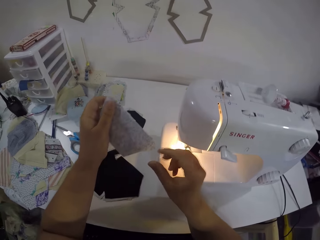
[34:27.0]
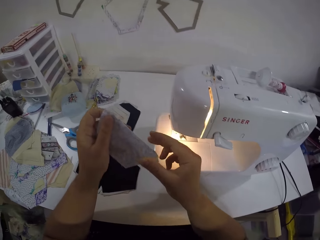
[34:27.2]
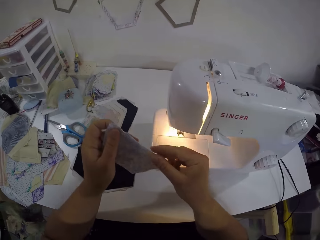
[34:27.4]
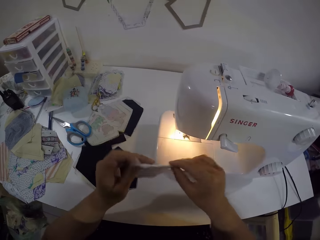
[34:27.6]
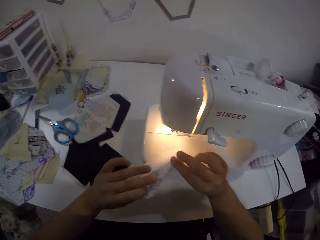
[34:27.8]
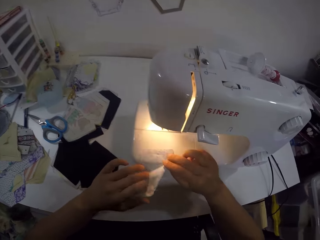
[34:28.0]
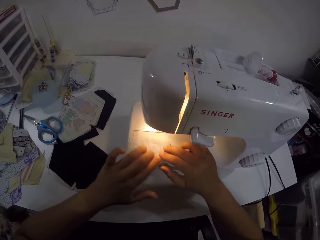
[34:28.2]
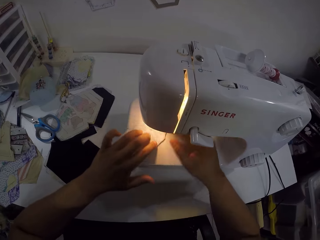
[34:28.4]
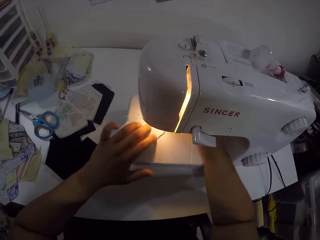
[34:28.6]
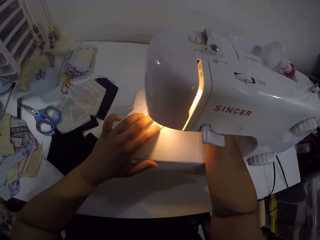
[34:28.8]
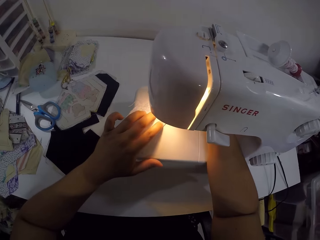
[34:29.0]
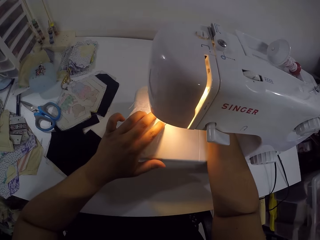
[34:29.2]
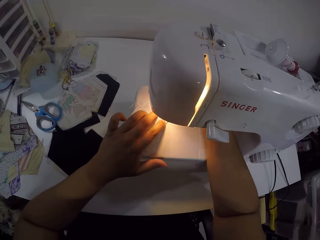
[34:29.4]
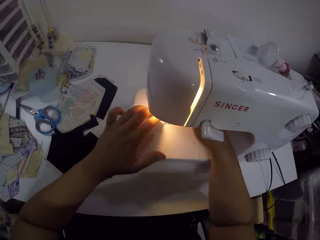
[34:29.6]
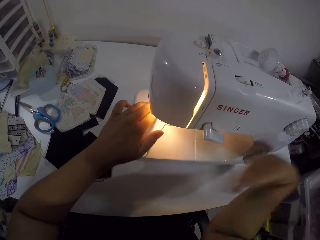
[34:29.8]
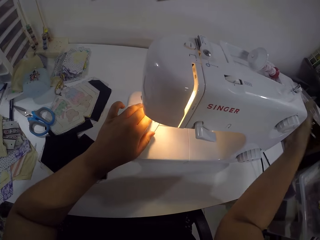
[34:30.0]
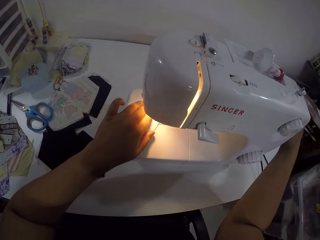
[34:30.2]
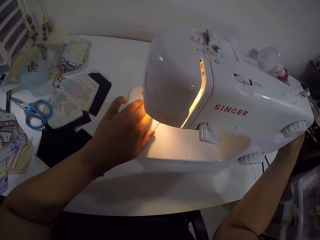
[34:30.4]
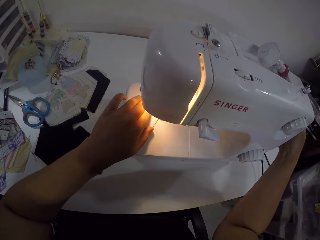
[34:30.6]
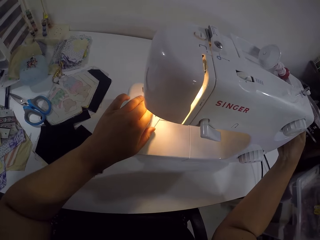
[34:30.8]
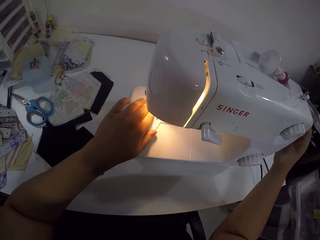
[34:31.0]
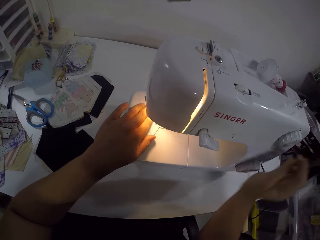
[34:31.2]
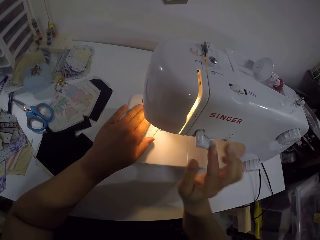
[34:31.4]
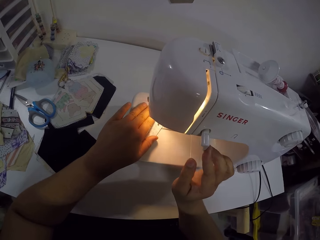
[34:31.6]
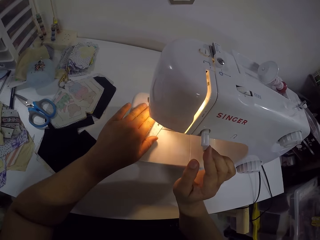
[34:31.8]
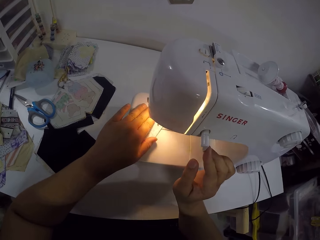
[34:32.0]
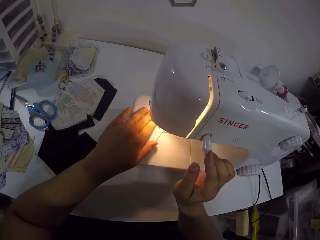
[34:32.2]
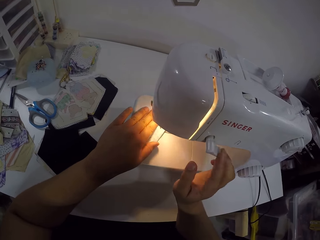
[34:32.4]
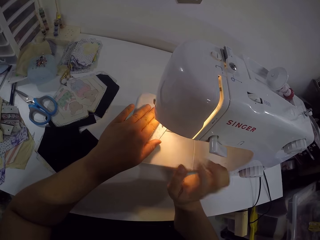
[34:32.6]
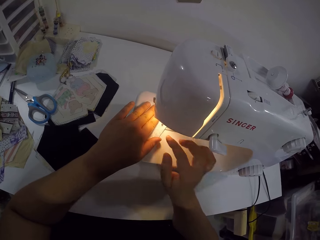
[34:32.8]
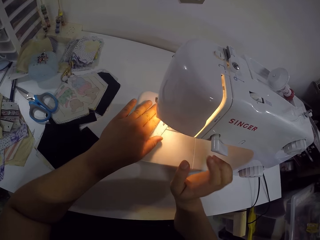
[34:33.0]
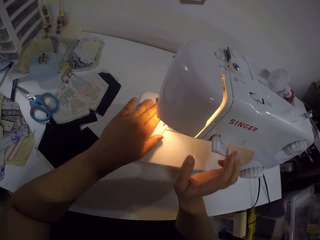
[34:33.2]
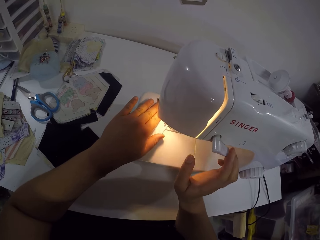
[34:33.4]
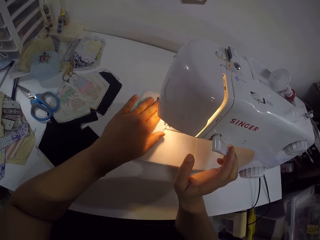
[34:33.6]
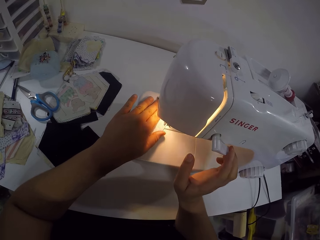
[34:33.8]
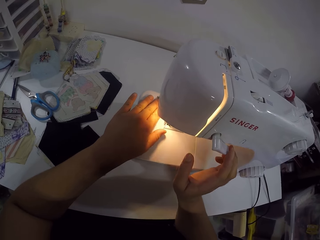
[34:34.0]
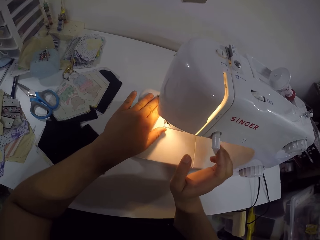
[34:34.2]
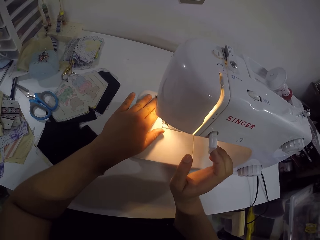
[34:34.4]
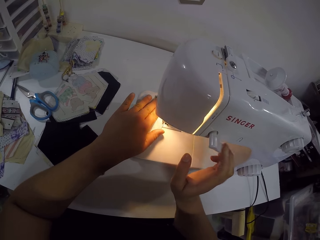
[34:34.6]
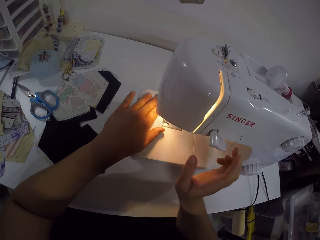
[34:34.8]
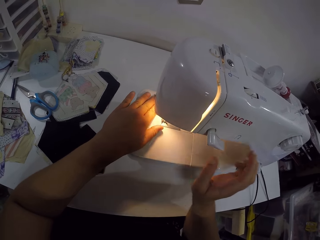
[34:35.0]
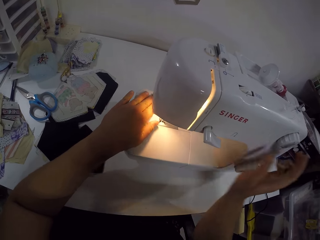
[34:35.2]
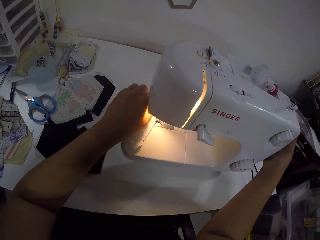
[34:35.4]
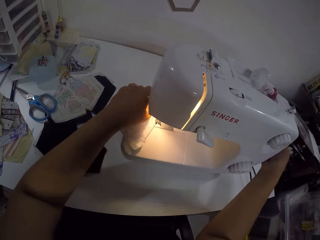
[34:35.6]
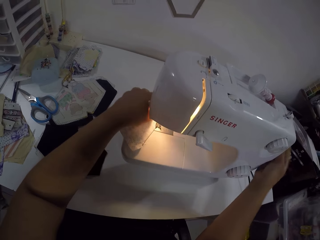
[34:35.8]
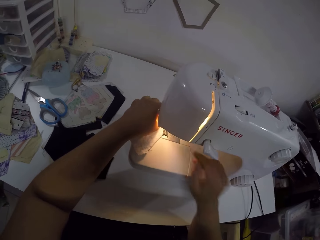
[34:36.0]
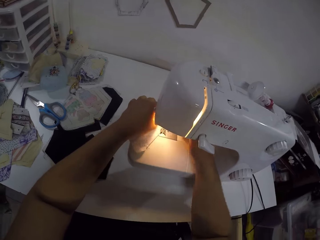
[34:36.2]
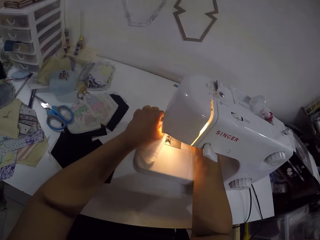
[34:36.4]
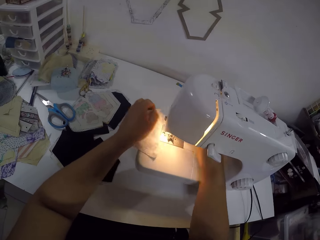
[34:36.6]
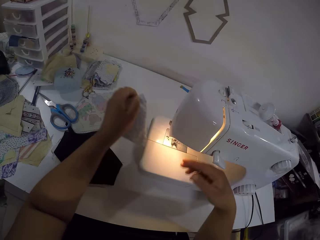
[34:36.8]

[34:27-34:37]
The camera wearer cuts the thread on the fabric or piece of cloth with the left hand. She turns the fabric with both hands. She places the piece of cloth on the sewing machine. She moves the fabric on the machine. She starts the machine. She touches the hand wheel of the sewing machine with her right hand. She sews the fabric with the sewing machine. She presses the presser foot lever with her right hand. She touches the hand wheel of the sewing machine with her right hand. She stops the machine. She removes the piece of cloth from the machine with her left hand.

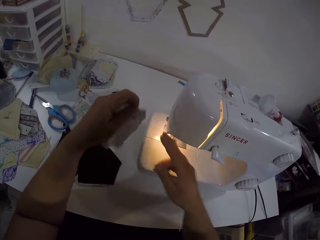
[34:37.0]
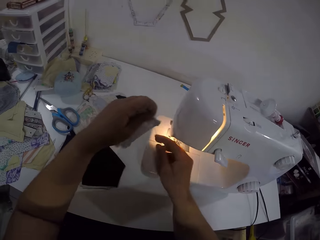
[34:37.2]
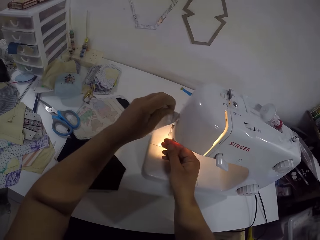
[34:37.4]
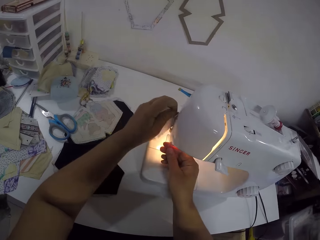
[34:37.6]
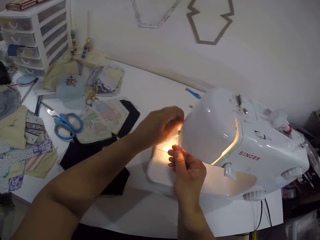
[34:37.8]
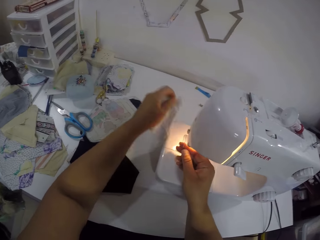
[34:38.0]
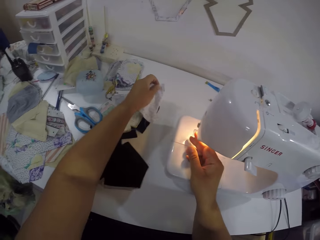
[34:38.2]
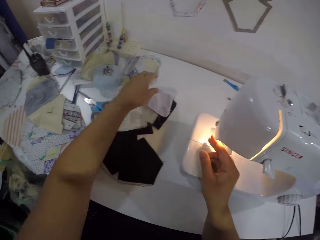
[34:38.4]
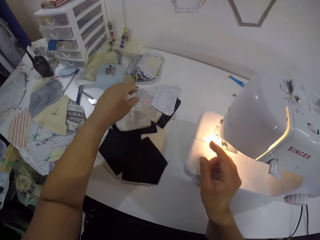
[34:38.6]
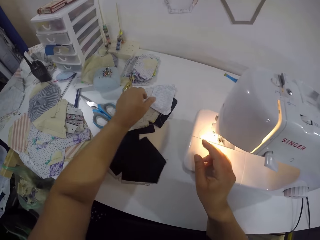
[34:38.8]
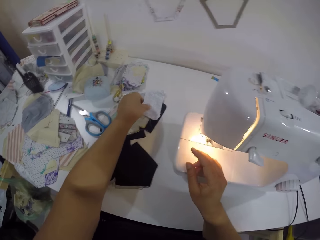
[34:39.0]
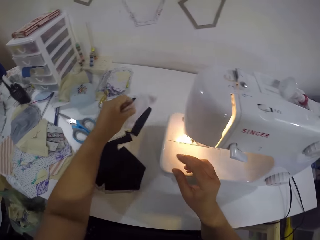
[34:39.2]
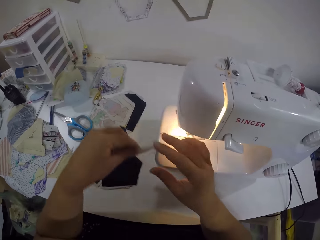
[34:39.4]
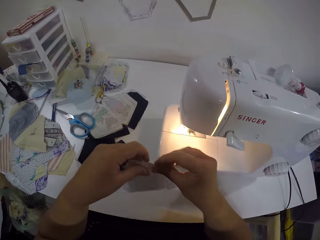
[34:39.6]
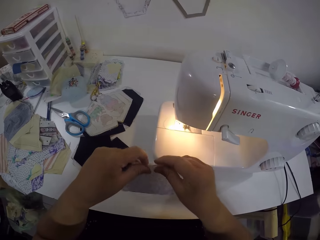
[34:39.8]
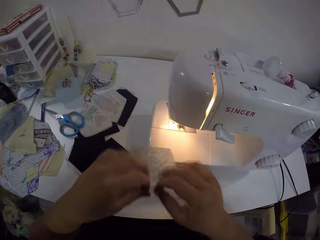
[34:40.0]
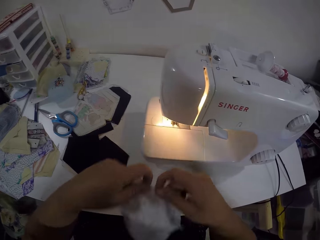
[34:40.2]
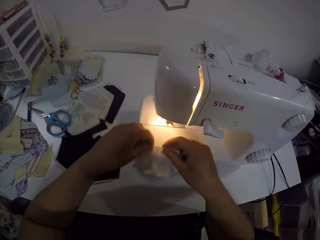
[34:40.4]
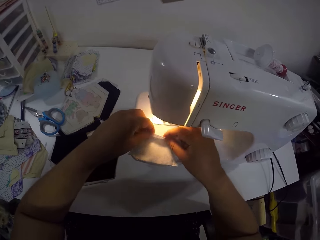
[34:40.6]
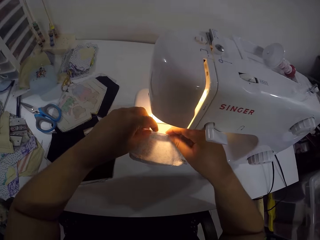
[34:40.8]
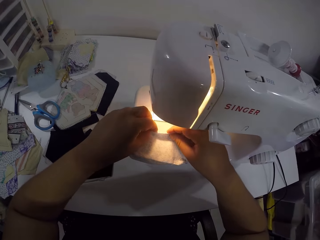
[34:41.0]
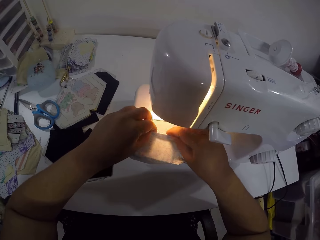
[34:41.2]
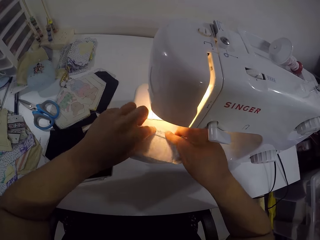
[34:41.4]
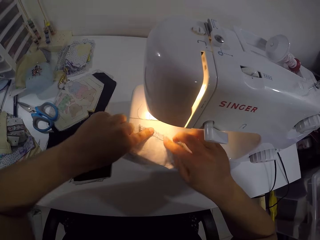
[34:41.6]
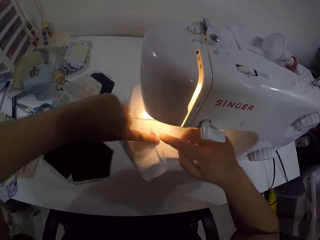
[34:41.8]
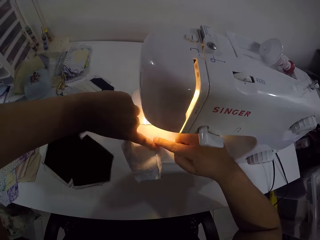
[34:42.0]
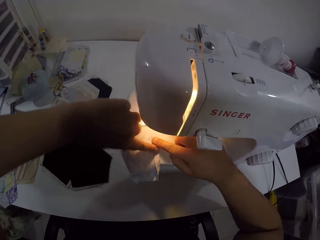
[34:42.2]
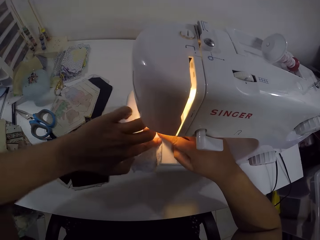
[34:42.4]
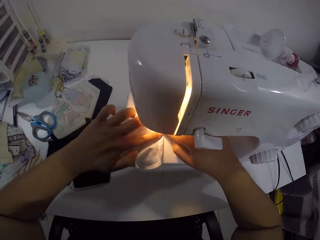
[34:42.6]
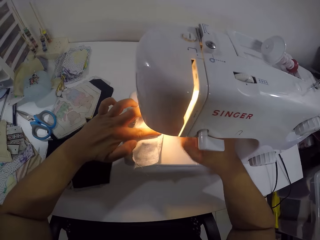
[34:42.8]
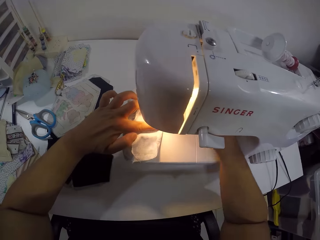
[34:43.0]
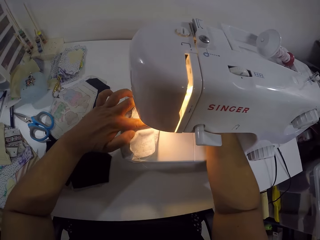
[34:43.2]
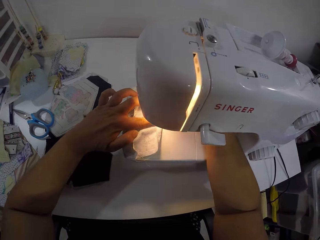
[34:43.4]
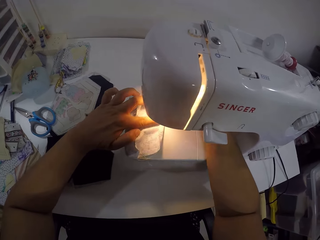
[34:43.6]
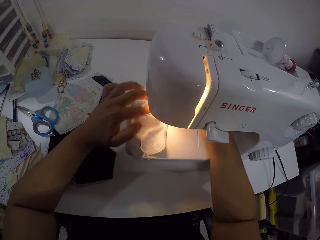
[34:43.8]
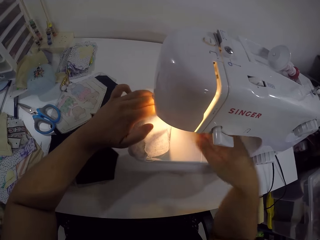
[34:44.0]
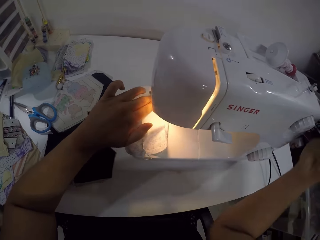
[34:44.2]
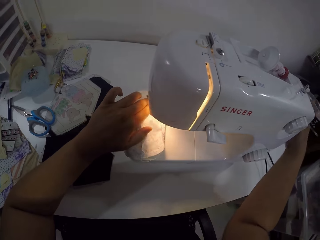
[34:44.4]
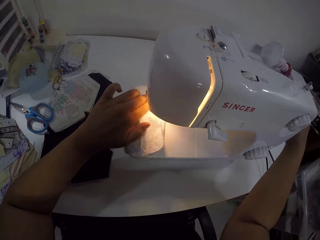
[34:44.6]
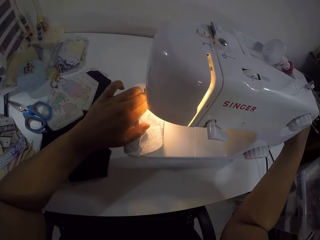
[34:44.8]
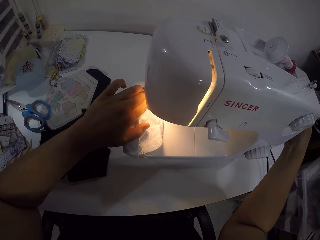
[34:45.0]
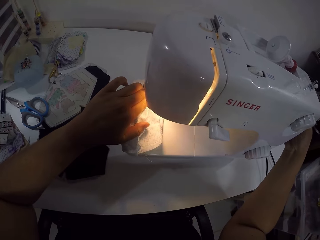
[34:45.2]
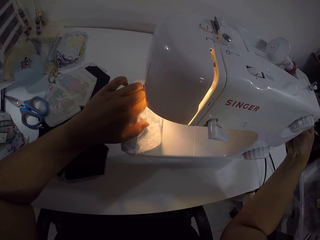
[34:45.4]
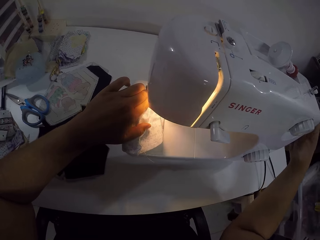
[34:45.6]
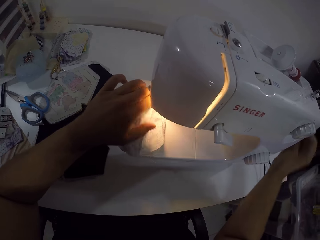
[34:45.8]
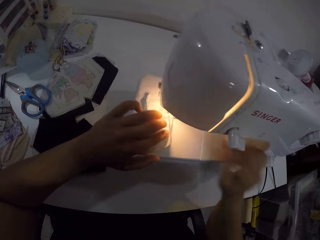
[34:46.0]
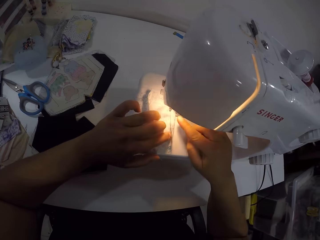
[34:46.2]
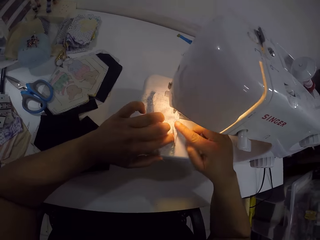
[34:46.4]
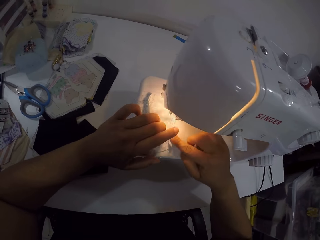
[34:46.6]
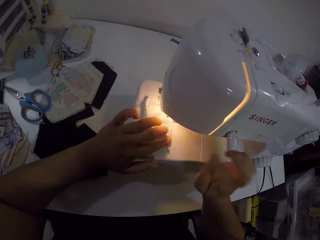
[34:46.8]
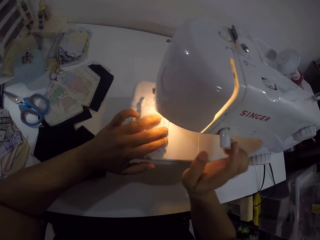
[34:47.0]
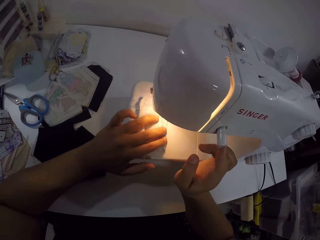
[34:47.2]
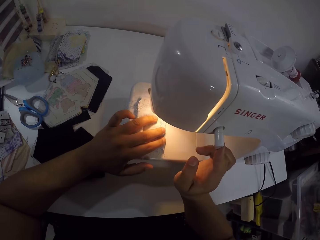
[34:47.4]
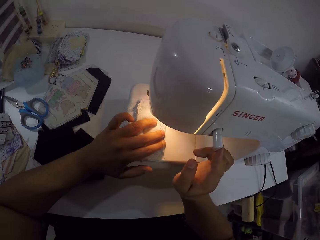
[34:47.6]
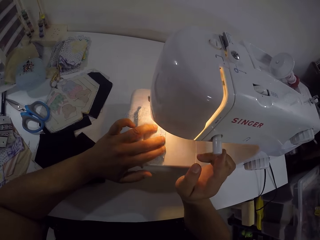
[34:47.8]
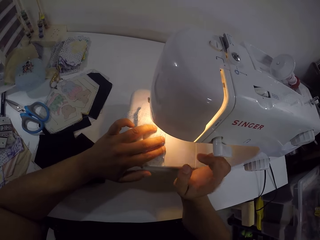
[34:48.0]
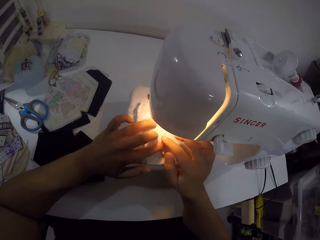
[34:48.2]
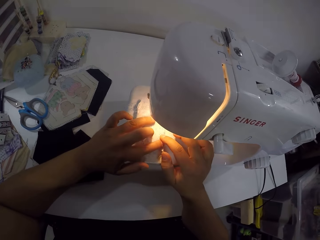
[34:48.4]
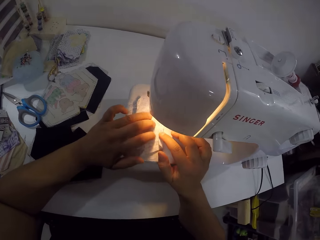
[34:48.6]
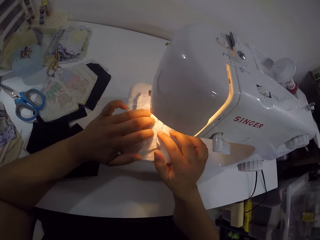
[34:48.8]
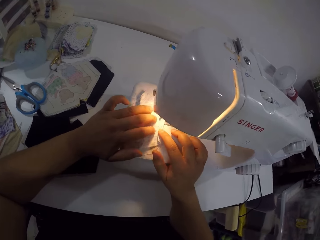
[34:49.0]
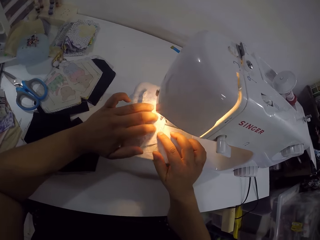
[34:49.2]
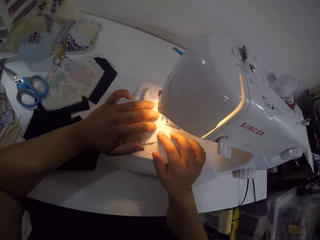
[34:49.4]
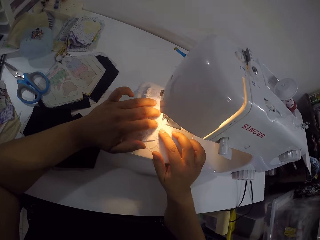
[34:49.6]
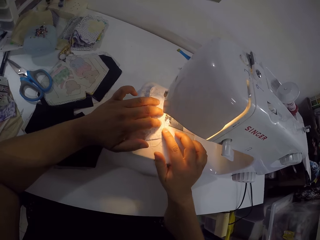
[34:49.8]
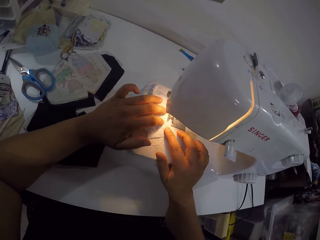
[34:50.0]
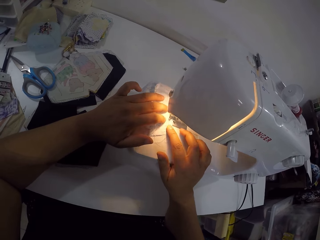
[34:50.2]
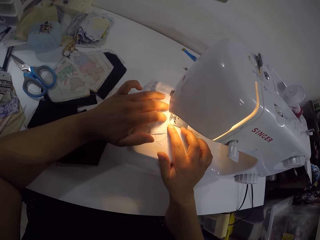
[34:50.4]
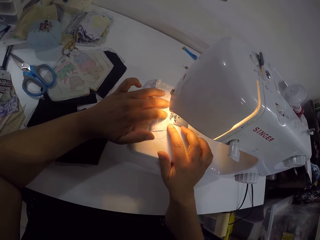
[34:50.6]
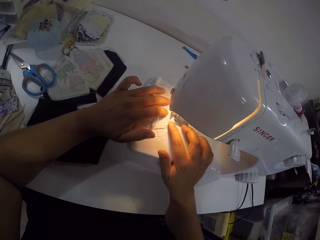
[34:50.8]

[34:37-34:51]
The camera wearer cuts thread from the piece of cloth or fabric on the machine with her hands. She drops the piece of cloth on the table with her left hand. She picks the piece of cloth from the table with her left hand. She holds the piece of cloth with her hands. She places the piece of cloth on the machine with her hands. She folds the piece of cloth on the machine with her hands. She moves the piece of cloth on the sewing machine with her hands. She starts the machine. She touches the hand wheel of the sewing machine with her right hand. She holds the pulley with the right hand. She sews the fabric with the sewing machine. She touches the piece of cloth with her right hand. She presses the presser foot lever with her right hand. She sews the fabric with the sewing machine. She holds the piece of cloth with her right hand.
